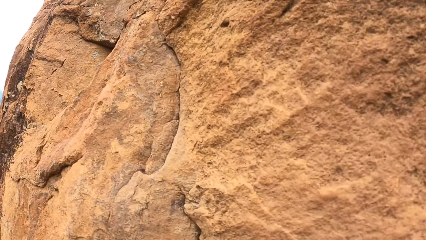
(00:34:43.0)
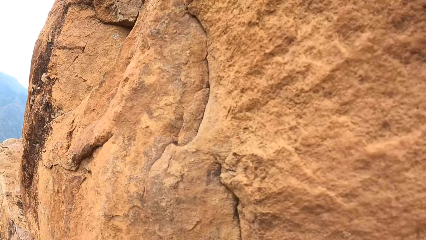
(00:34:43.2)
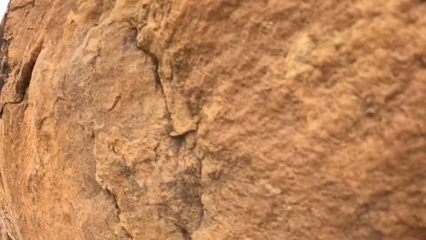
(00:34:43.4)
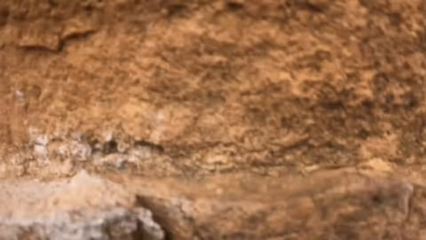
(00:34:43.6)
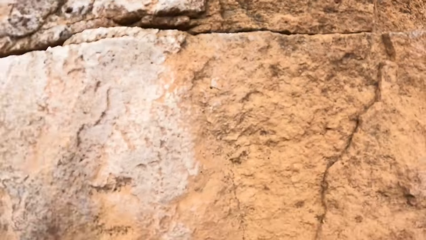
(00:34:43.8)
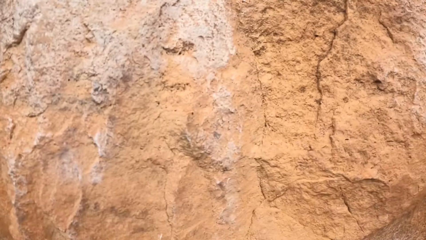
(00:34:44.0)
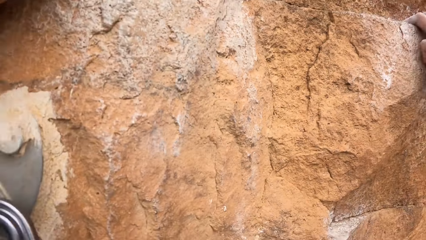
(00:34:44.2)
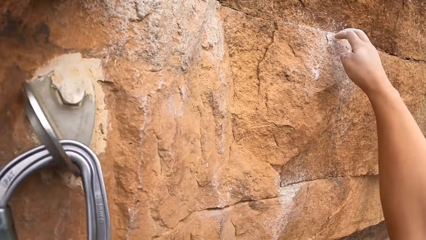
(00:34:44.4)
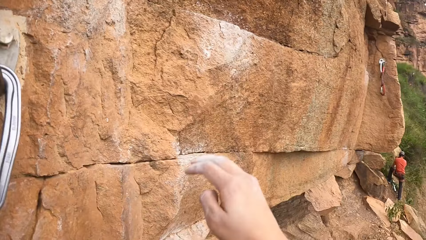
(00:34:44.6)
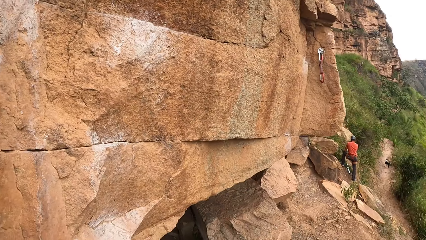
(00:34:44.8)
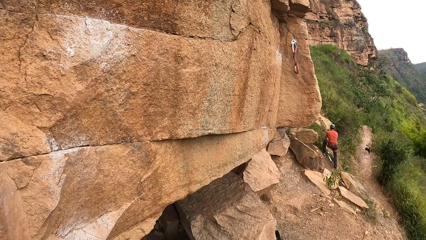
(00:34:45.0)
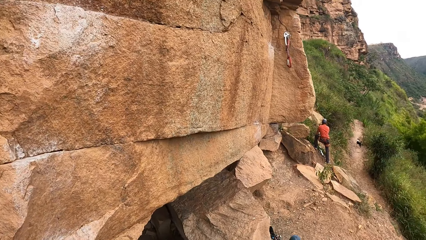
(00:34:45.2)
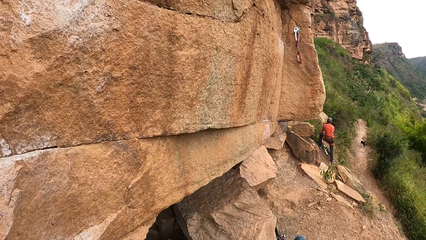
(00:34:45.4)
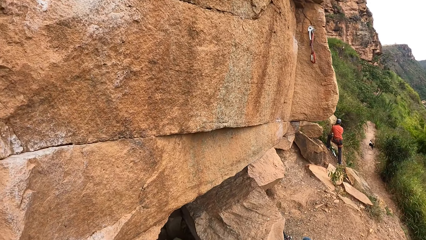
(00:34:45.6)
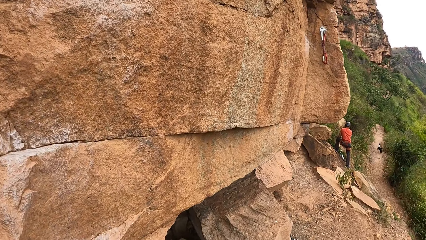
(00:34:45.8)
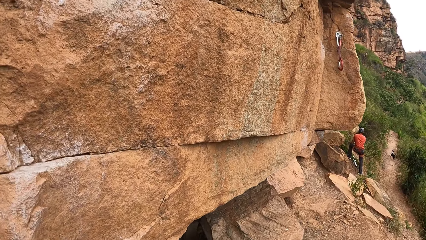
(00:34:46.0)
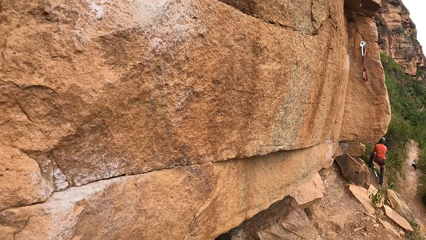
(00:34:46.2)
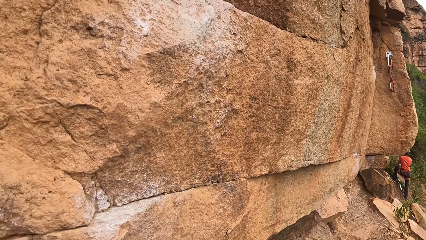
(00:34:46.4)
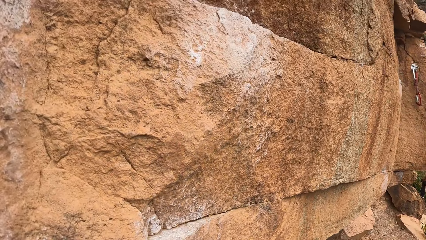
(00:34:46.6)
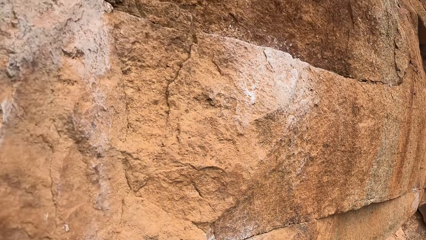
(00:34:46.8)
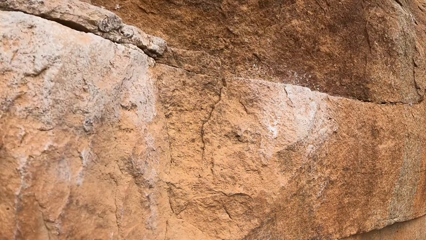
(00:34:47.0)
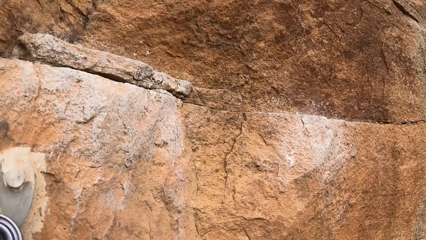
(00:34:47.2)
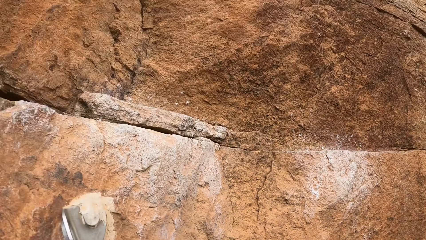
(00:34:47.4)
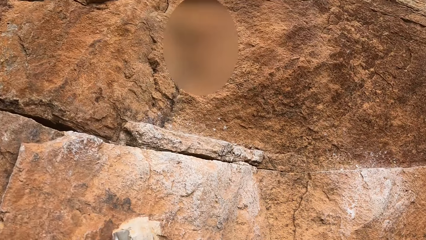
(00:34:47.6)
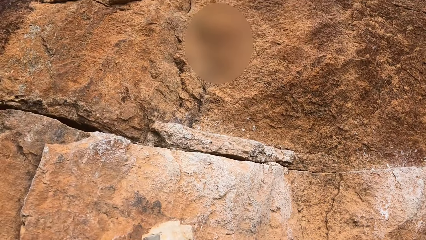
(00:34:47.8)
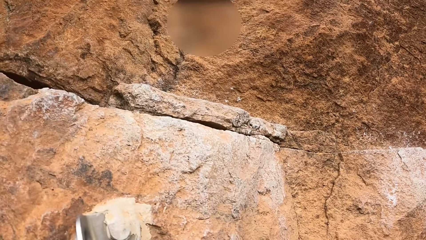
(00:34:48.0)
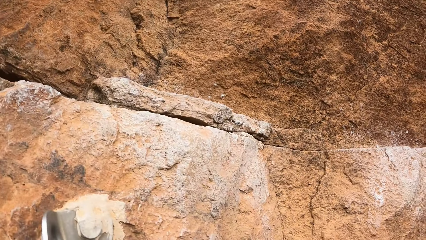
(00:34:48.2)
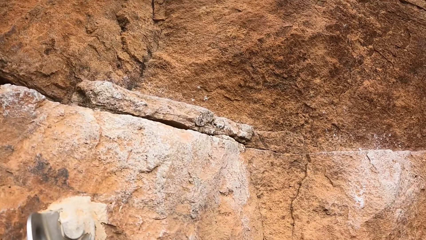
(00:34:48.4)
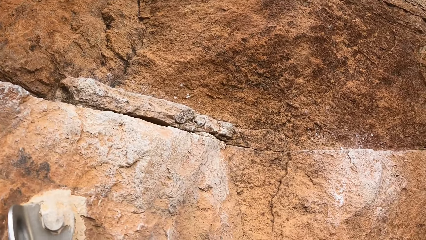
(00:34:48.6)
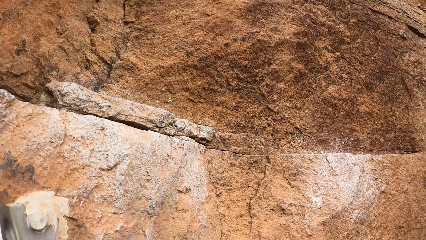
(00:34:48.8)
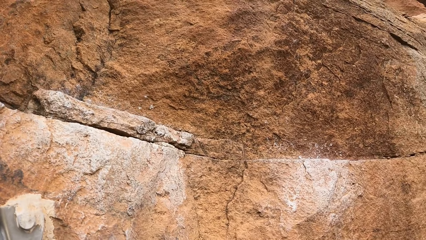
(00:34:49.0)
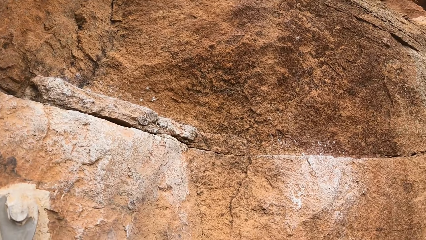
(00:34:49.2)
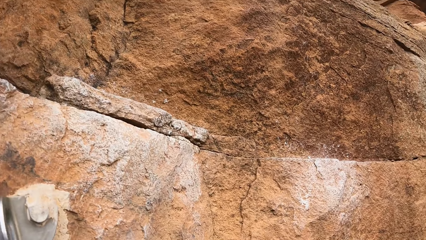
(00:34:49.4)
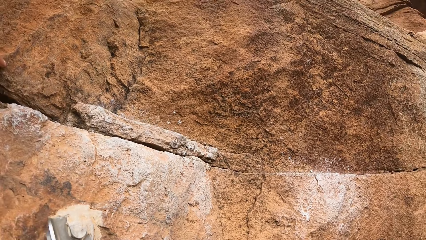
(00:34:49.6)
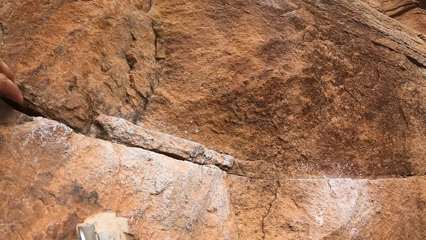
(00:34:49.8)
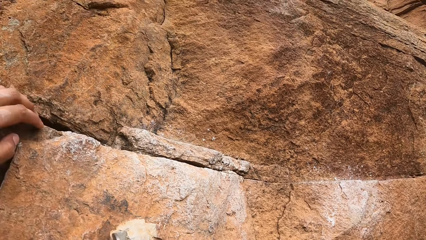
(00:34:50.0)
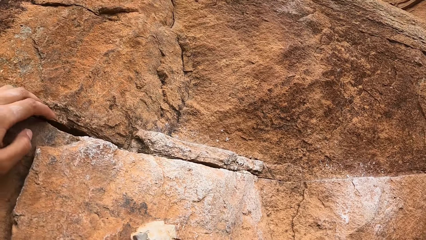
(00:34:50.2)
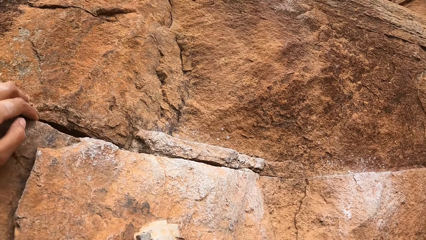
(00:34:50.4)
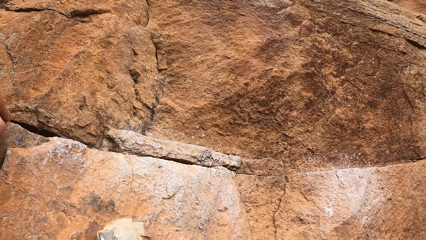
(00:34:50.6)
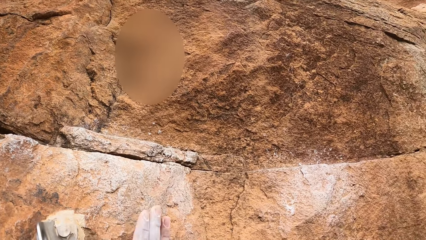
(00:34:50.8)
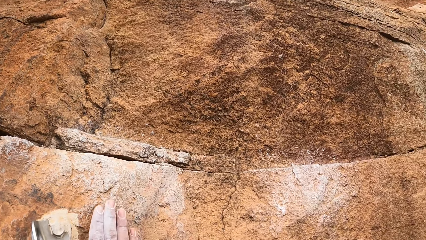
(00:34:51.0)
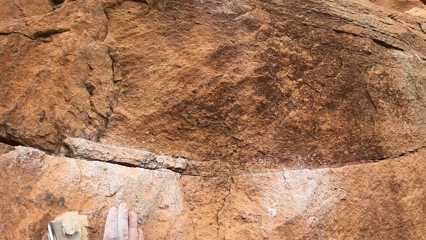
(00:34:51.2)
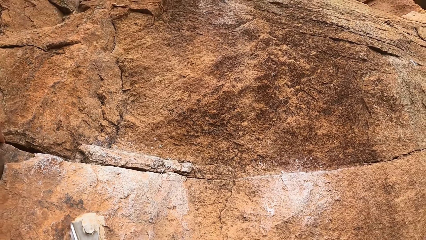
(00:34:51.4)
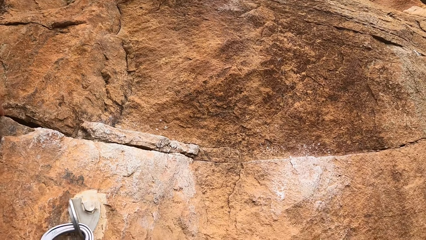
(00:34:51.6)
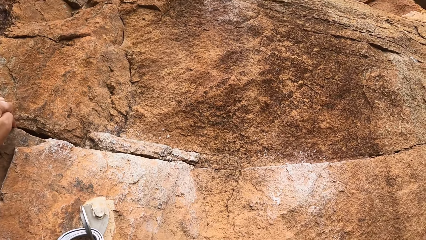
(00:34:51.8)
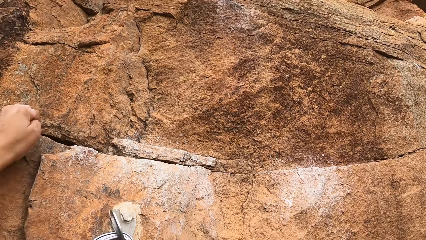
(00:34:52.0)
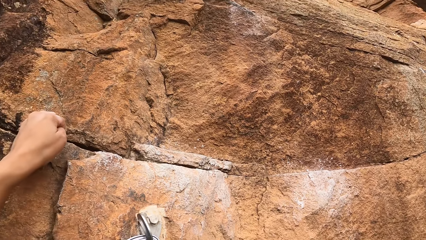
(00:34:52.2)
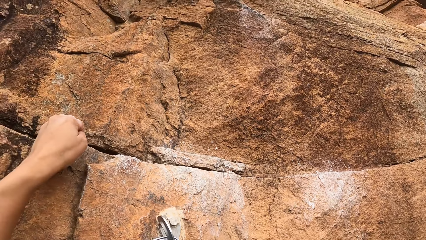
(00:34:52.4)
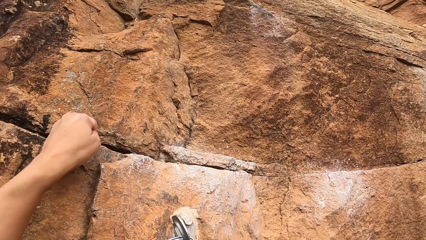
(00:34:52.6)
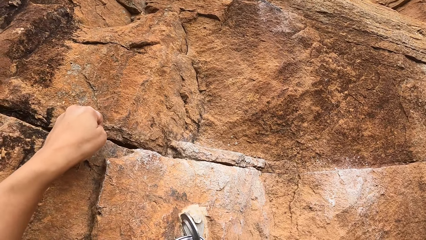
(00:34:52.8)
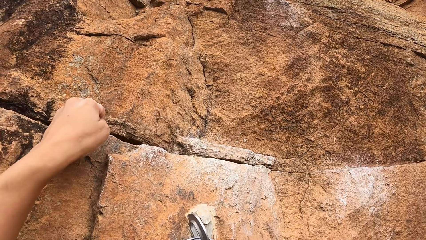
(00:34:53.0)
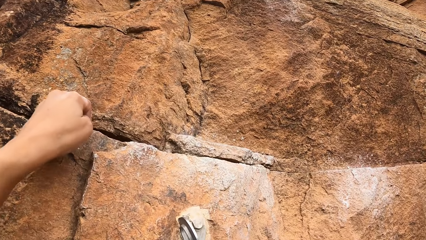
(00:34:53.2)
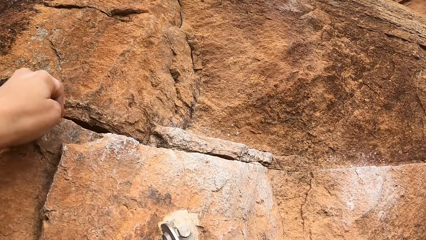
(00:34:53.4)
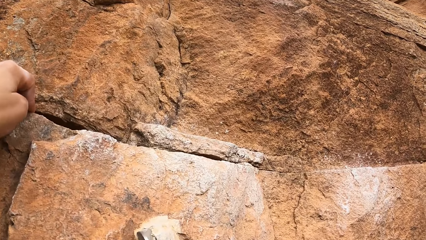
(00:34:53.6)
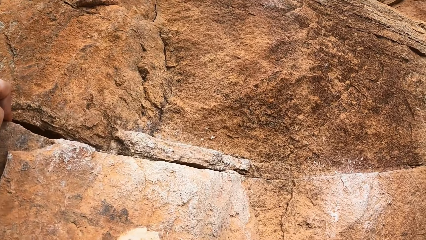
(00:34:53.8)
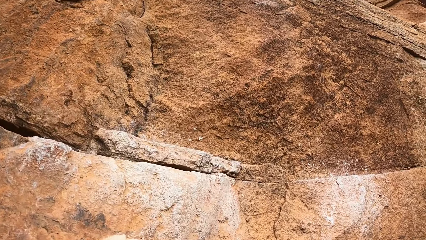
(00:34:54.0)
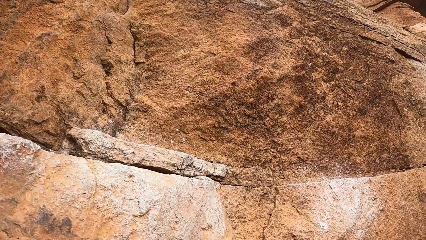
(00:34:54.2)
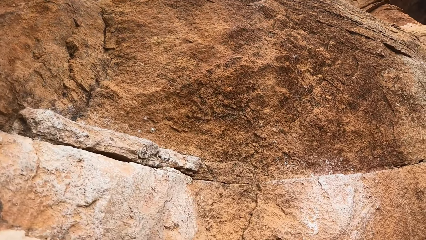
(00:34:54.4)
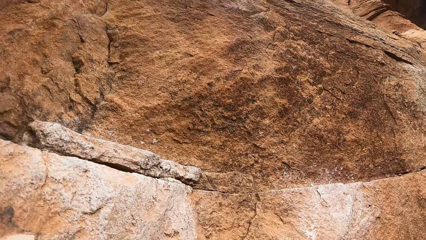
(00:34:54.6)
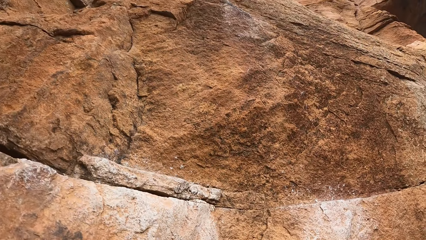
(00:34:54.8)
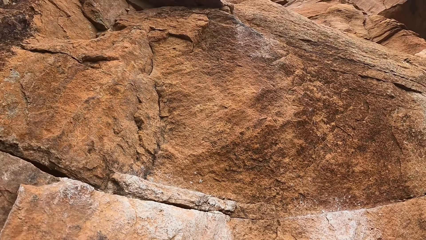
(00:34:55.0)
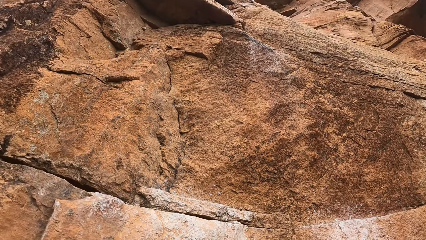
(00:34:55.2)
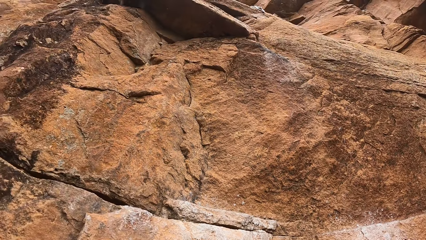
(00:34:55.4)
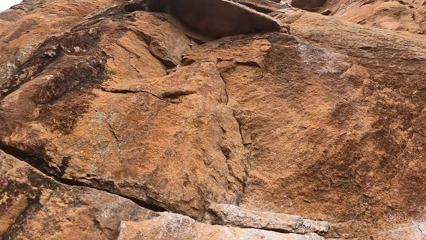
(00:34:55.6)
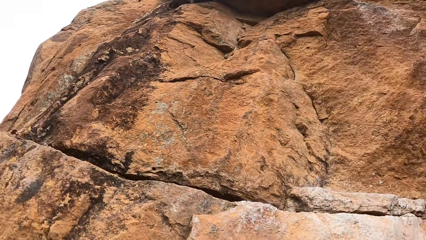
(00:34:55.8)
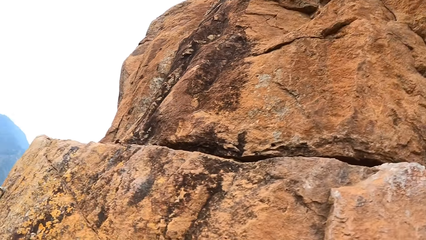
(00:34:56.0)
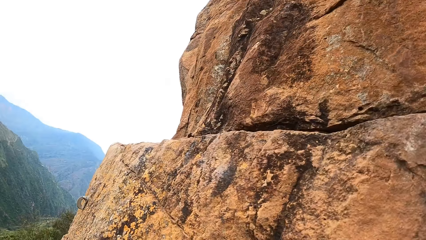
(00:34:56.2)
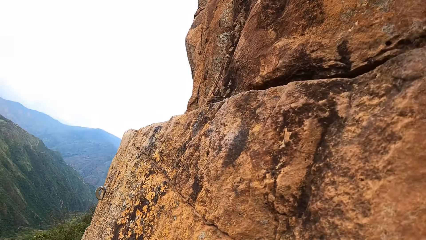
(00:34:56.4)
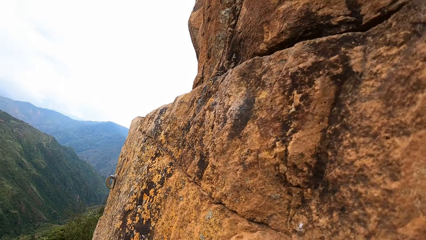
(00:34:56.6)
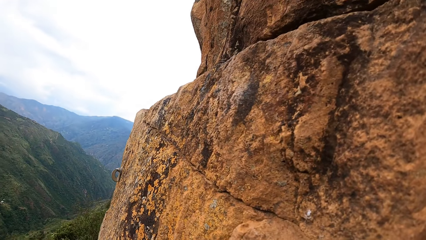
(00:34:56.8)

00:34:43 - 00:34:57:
The camera wearer looks to the right. He climbs the rock. He moves his hands on the rocks.

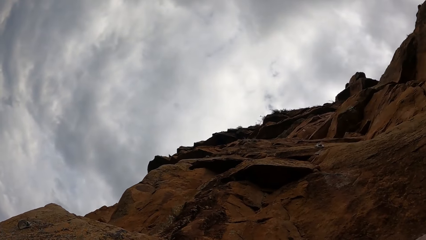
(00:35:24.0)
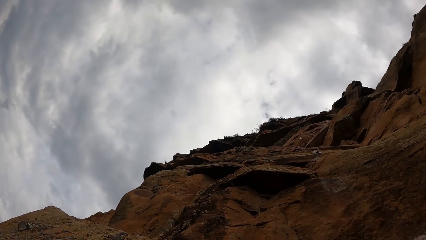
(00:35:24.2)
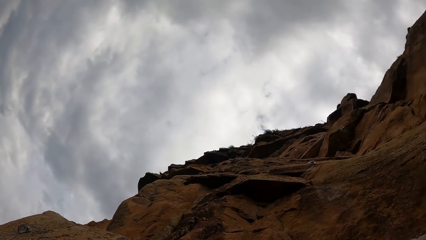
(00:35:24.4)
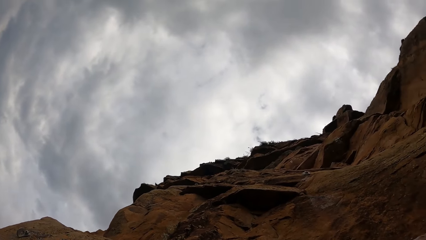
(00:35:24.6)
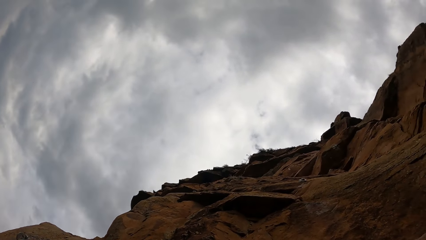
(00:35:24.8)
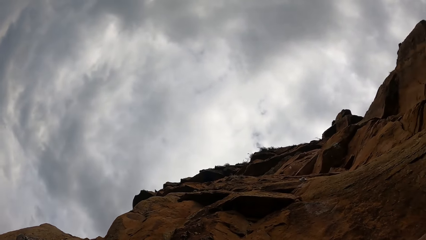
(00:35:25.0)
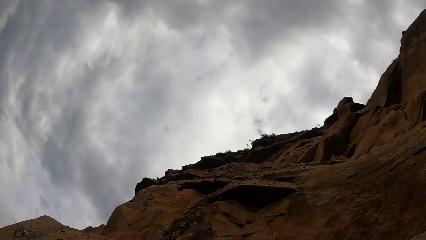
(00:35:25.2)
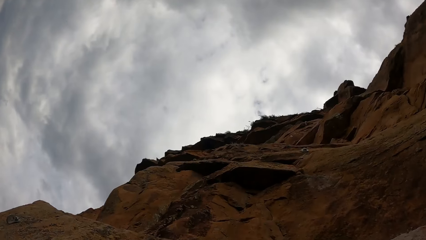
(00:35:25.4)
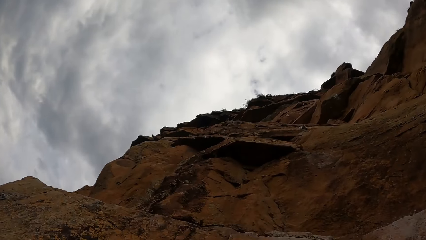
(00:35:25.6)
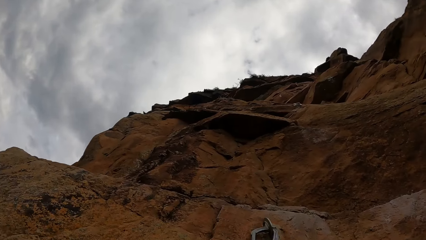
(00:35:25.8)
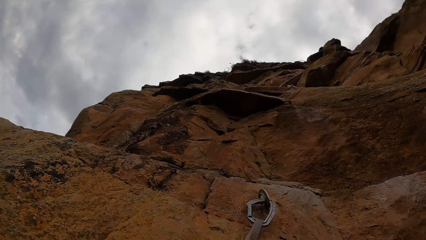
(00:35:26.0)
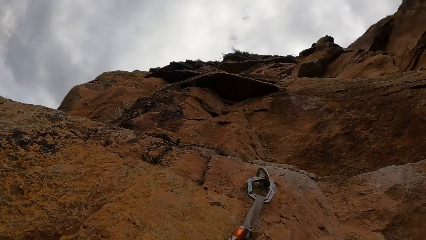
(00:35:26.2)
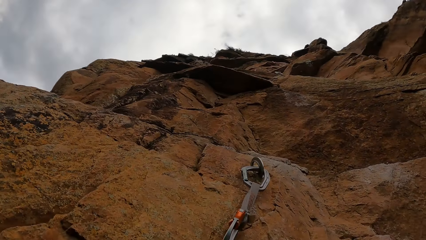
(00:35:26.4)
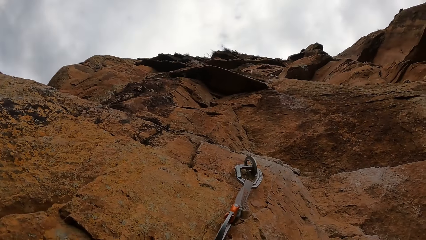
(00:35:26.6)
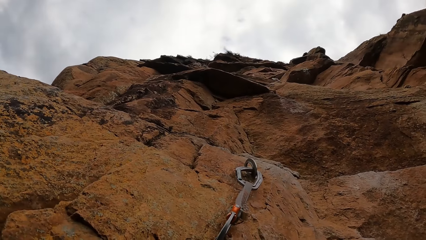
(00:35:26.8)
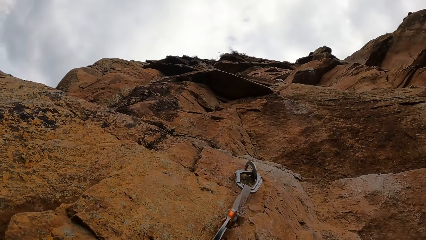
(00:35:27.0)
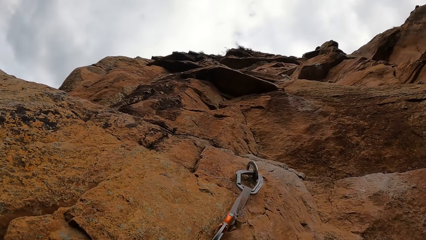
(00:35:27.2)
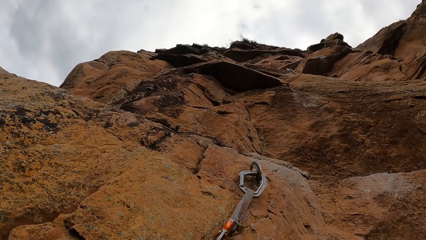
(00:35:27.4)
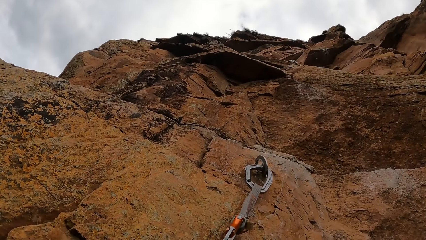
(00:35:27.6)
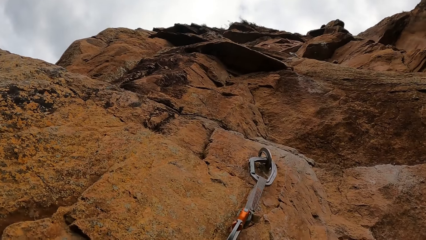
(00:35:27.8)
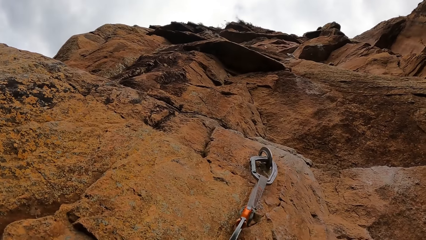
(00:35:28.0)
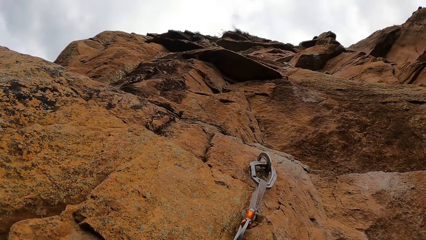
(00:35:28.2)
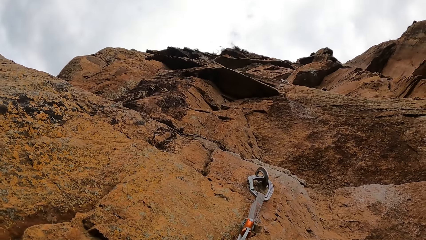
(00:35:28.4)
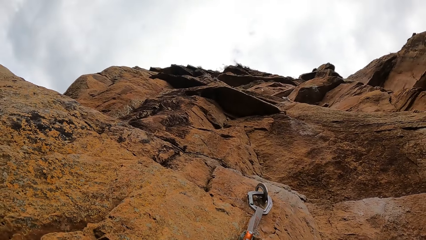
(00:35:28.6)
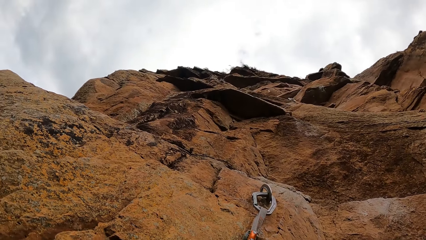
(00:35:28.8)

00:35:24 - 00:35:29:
The camera wearer looks up on the mountain.
